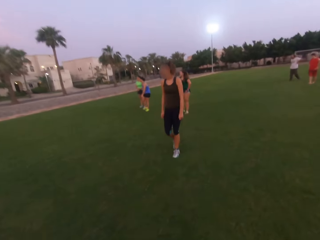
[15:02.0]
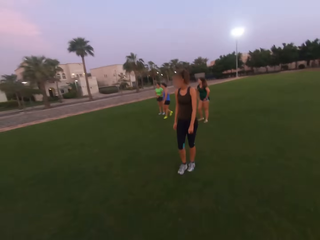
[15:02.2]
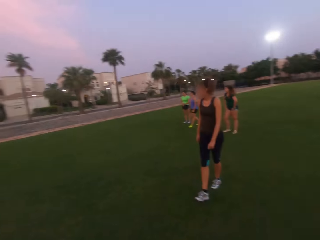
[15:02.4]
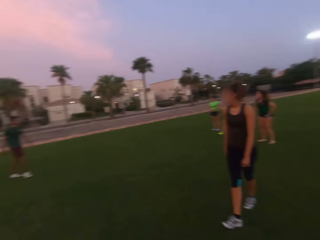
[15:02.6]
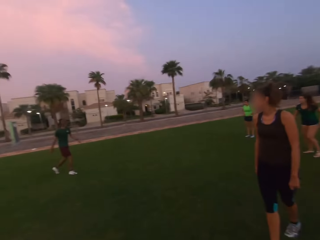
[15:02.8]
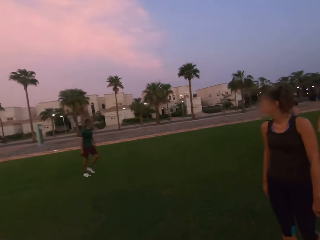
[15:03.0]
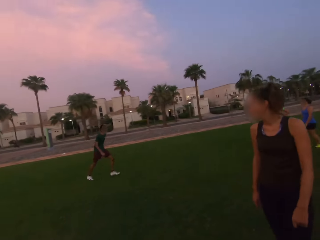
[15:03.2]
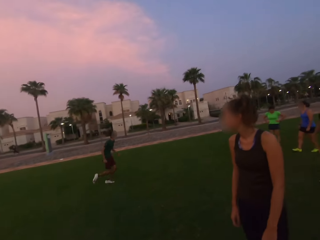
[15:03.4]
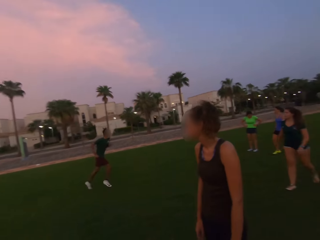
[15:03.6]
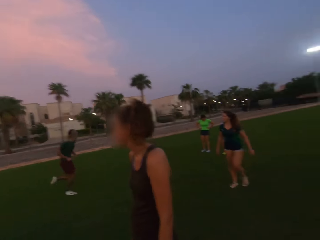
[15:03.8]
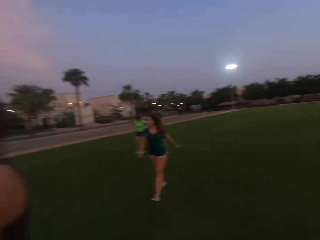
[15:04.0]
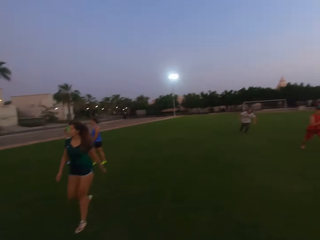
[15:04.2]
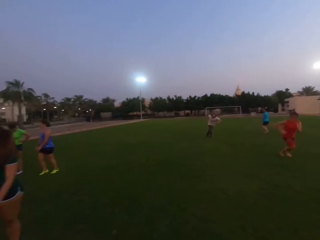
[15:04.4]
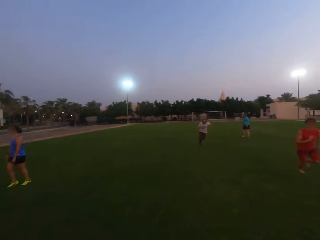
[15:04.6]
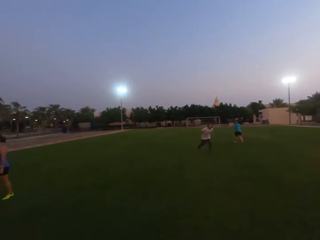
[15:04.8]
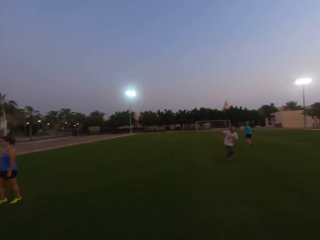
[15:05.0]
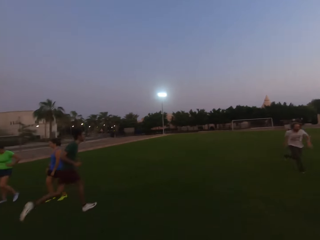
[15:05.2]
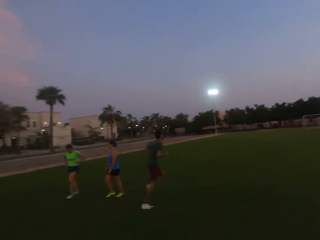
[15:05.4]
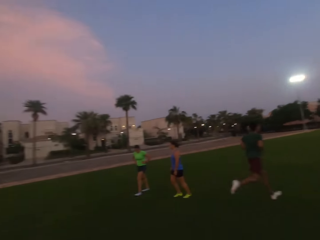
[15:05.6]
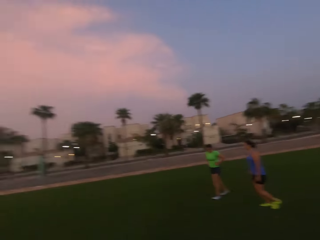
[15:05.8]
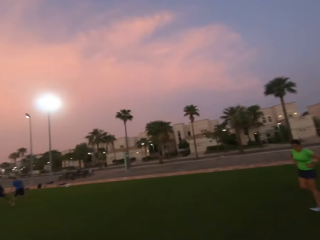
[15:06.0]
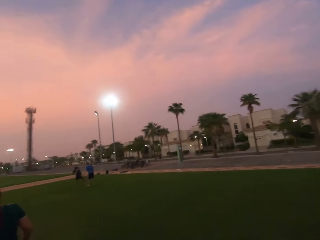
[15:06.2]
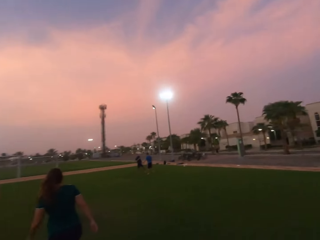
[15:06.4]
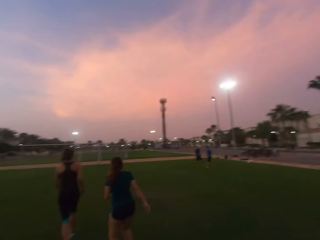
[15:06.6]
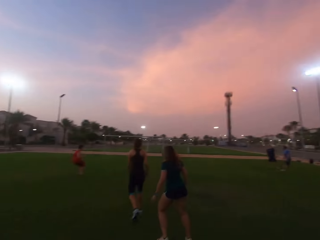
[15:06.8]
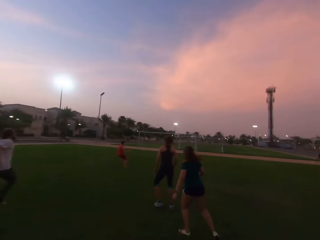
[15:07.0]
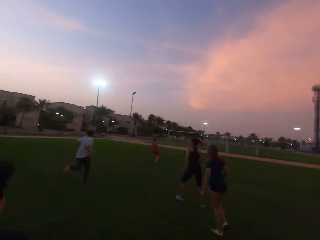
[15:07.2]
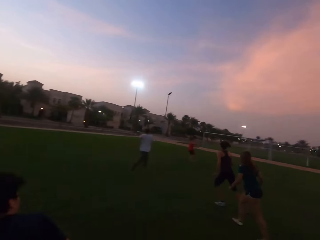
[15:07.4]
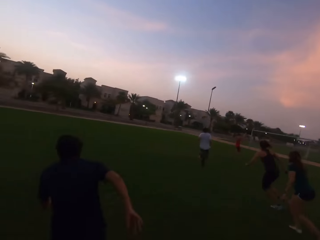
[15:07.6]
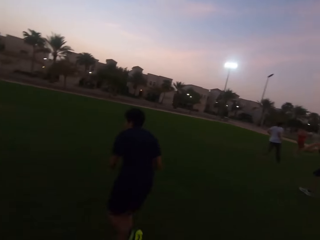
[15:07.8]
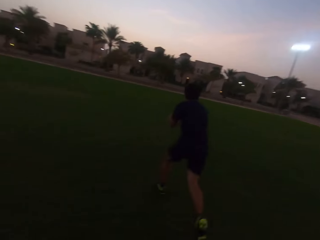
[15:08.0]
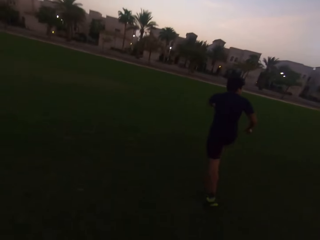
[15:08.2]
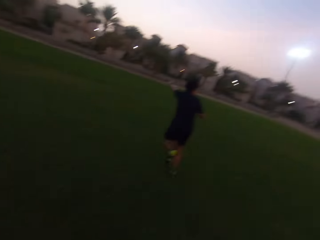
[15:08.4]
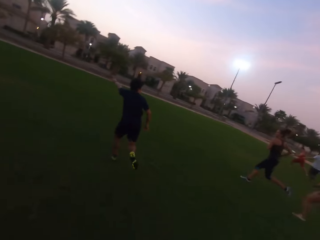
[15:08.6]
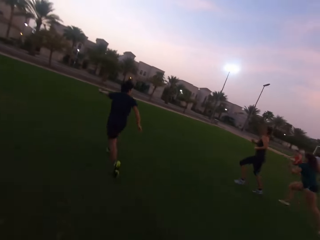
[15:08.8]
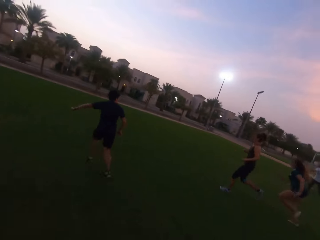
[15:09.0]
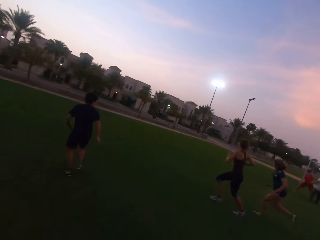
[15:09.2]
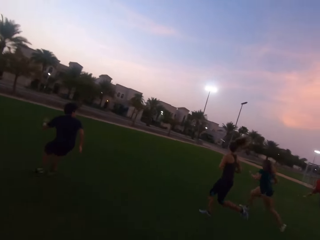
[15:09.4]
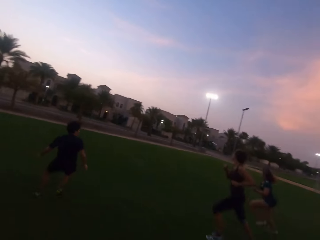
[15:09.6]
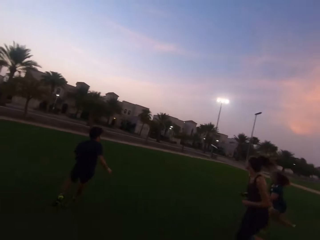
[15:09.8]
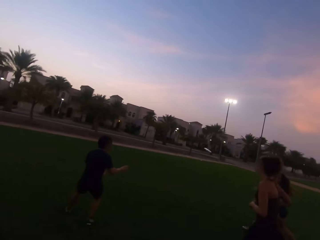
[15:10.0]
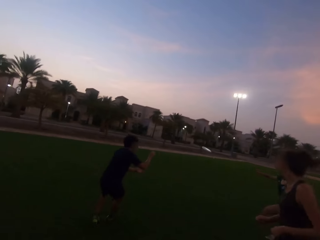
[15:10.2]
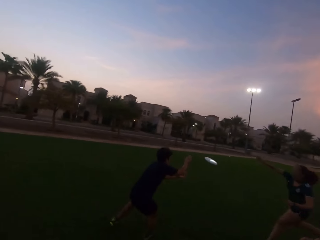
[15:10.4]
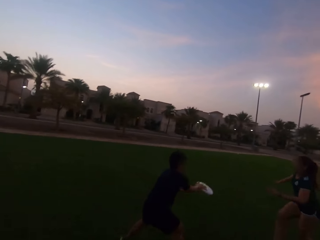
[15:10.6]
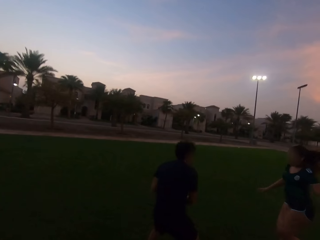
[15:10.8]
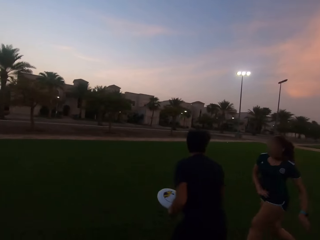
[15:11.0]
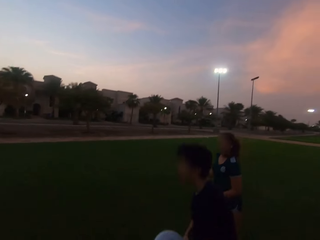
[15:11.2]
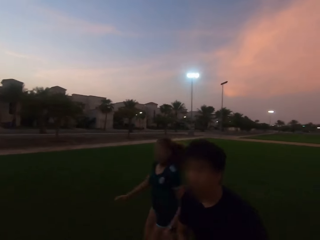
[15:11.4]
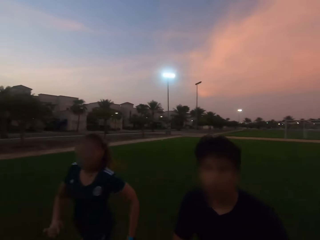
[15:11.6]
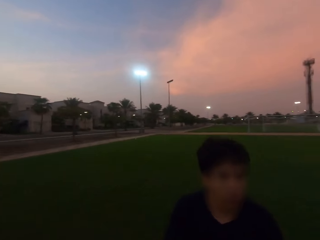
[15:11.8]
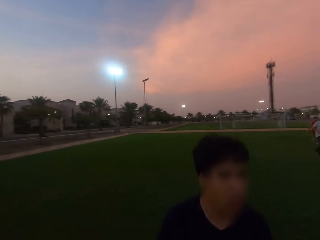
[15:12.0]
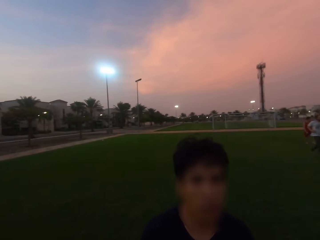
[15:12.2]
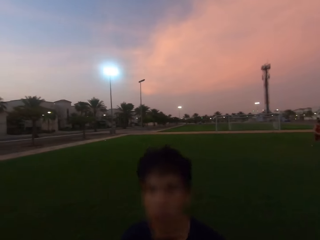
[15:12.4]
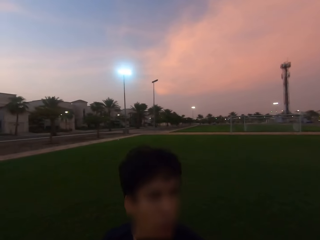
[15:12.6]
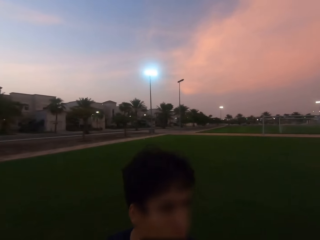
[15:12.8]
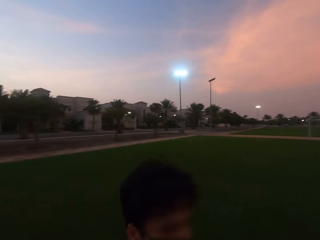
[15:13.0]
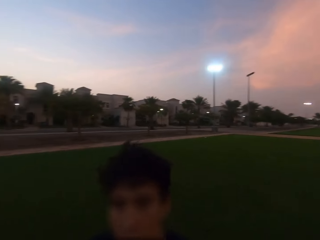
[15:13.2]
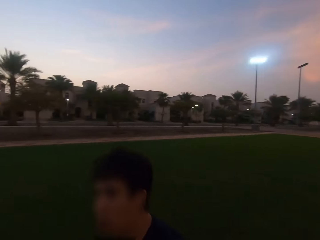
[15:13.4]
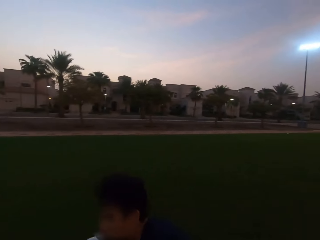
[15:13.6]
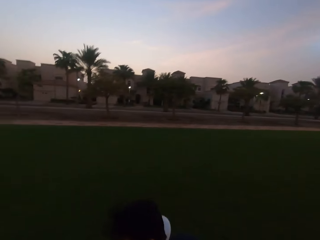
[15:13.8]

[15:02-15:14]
A woman walks. The camera wearer looks left. Another woman runs. The camera wearer looks forward. A man runs. Another man runs. Another woman walks. The camera wearer looks around. Another man runs. The second woman runs. The camera wearer runs forward. The third man catches a frisbee.

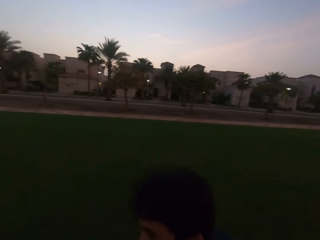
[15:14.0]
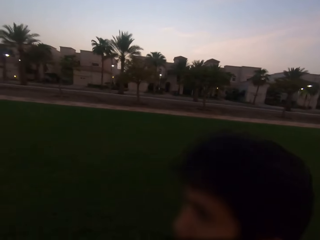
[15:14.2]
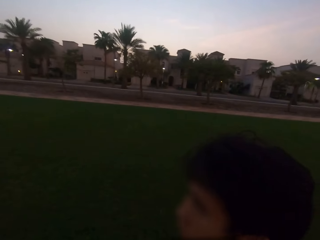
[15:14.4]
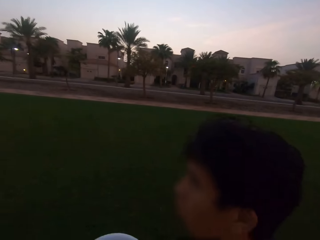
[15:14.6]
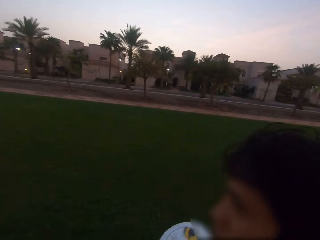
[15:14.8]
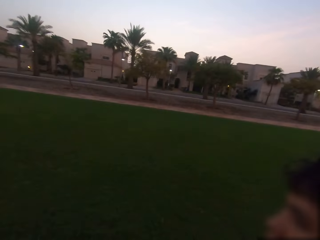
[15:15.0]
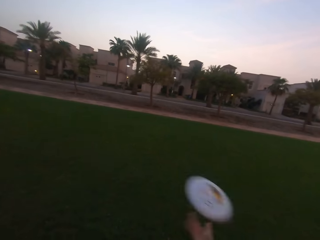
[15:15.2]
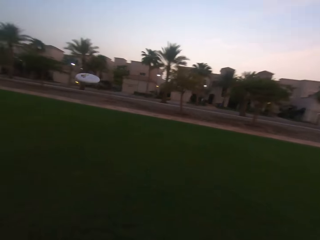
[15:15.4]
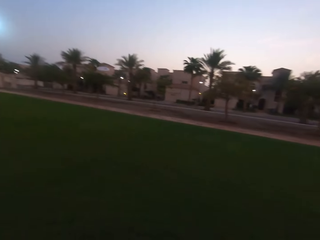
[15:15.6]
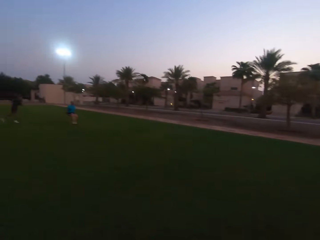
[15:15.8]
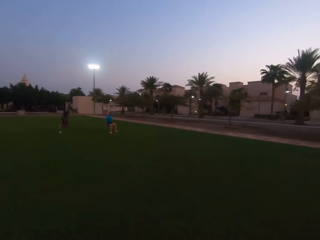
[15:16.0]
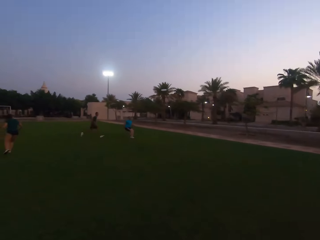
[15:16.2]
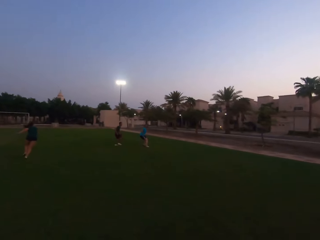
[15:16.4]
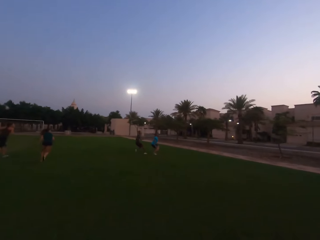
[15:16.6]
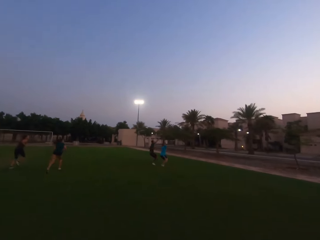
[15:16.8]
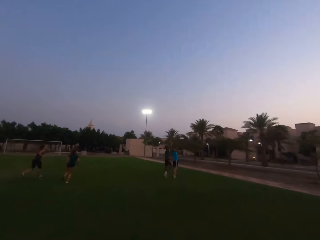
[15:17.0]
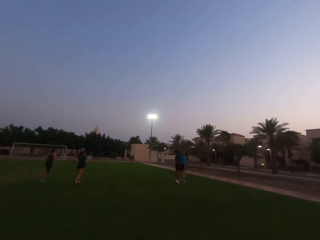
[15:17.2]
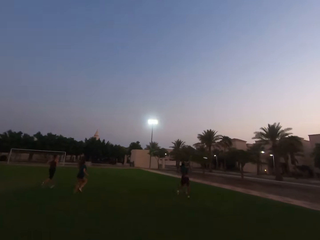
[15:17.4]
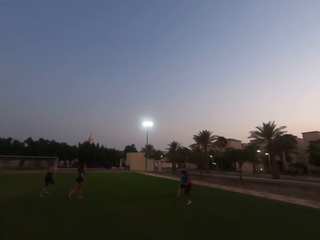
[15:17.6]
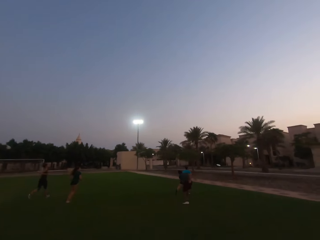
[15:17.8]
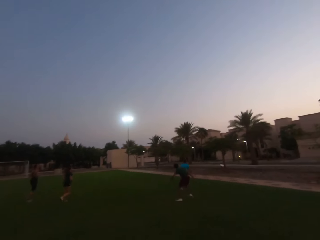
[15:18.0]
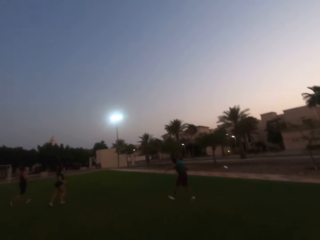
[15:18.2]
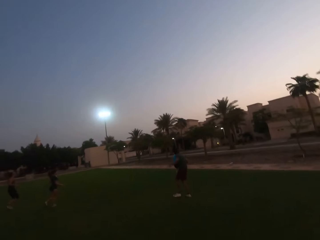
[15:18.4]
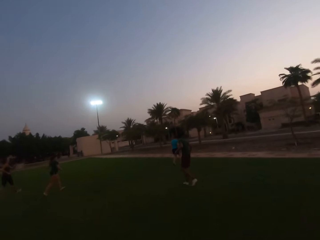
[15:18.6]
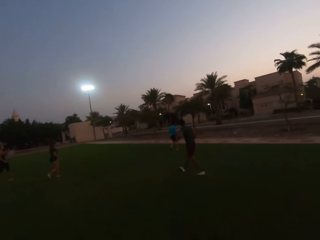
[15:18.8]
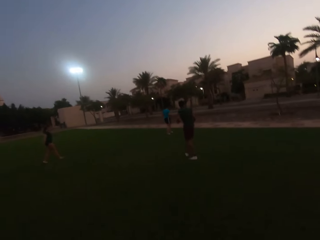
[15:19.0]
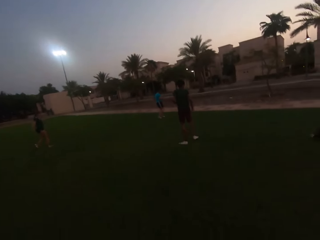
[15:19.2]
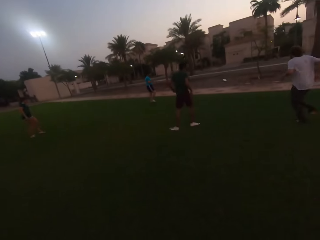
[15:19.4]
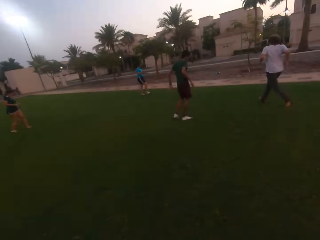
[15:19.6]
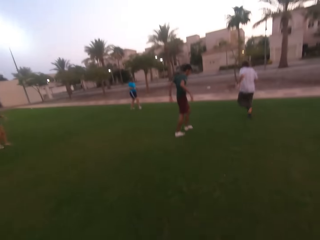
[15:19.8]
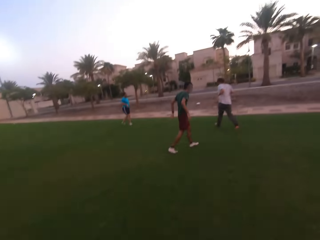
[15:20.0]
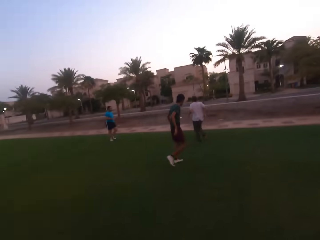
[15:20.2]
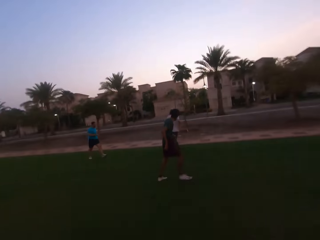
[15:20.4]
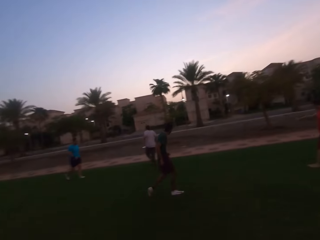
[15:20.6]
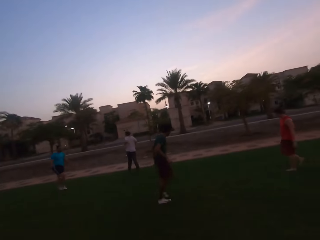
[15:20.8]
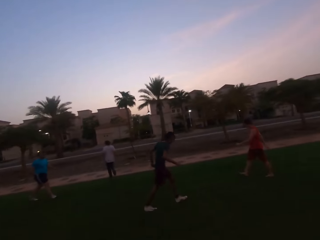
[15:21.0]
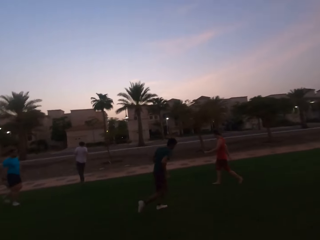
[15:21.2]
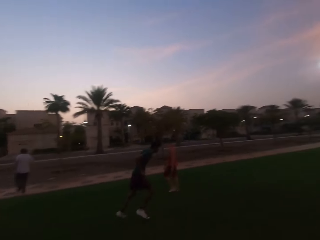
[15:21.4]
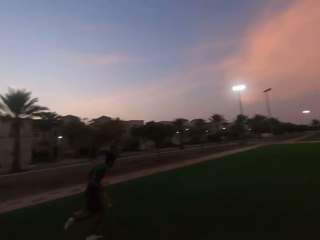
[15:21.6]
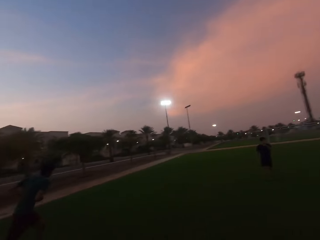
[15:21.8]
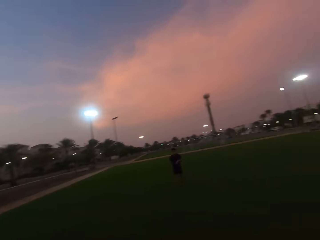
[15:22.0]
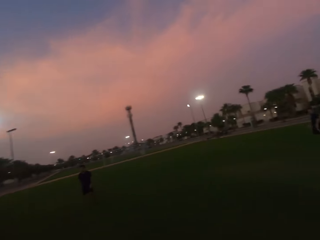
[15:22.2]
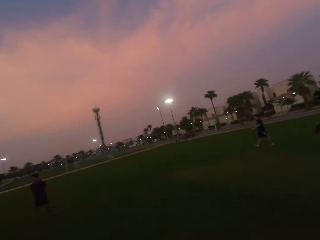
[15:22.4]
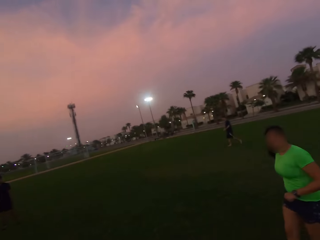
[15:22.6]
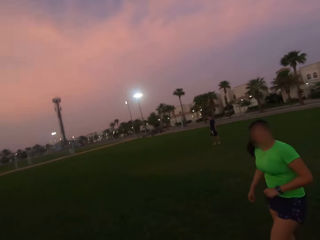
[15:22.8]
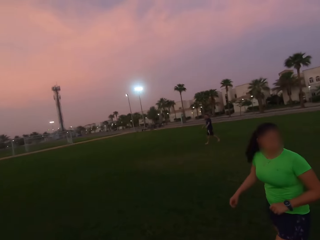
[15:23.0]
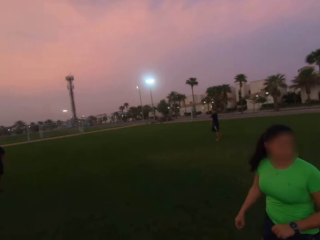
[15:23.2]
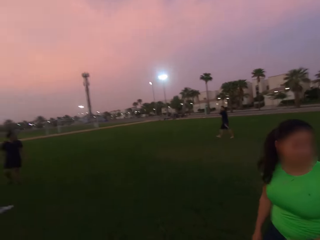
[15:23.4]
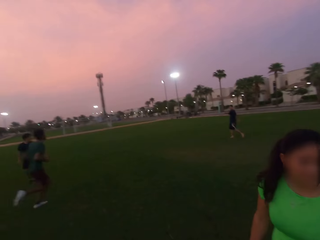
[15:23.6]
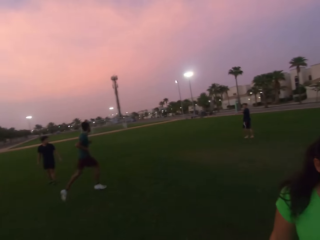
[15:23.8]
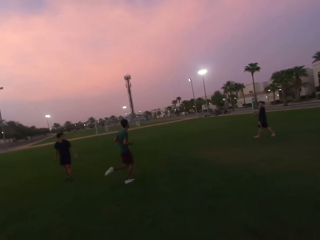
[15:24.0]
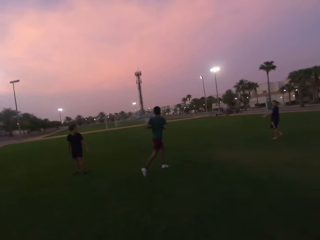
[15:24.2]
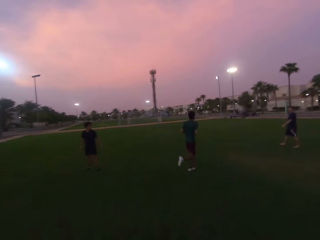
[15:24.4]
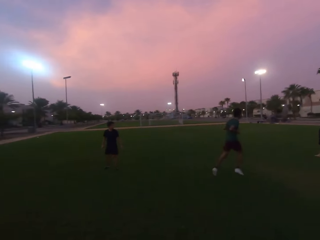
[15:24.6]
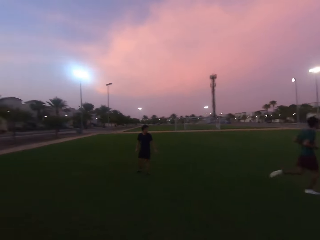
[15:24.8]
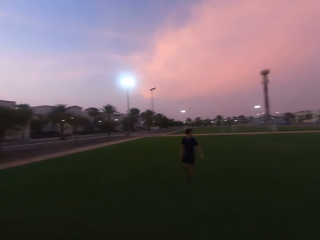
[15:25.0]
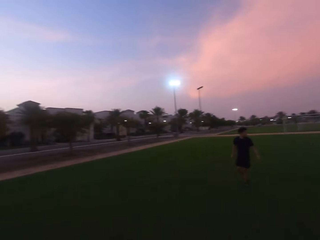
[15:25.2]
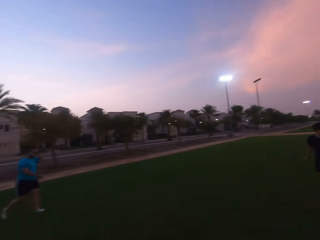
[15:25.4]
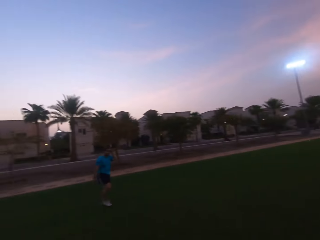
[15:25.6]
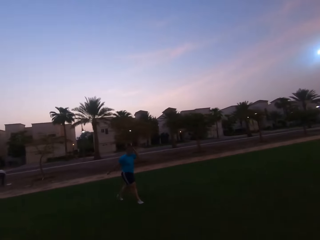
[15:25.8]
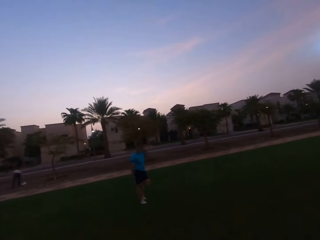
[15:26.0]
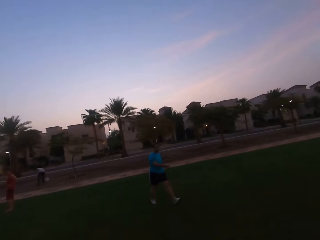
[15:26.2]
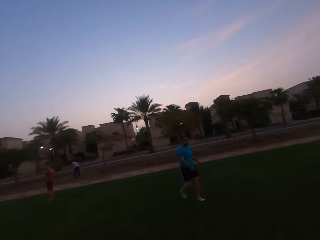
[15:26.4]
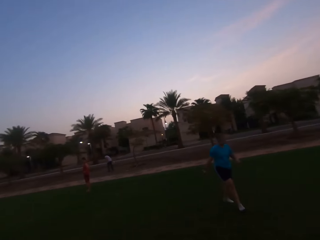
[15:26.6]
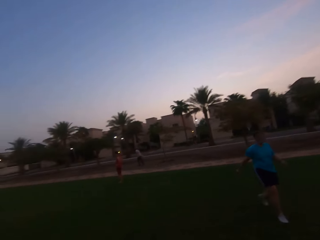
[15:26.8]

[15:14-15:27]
A man throws a frisbee. The camera wearer turns left. They run forward. They look around. A woman walks. The man runs. Another man runs. Another man walks.
